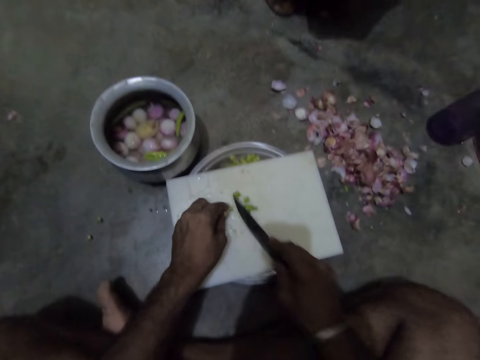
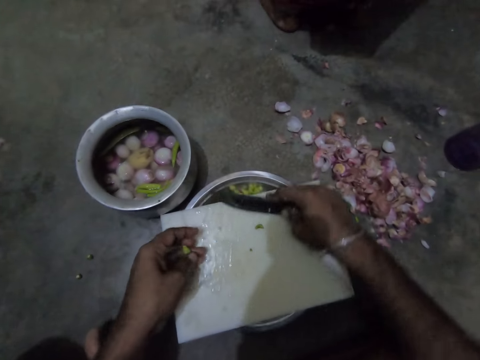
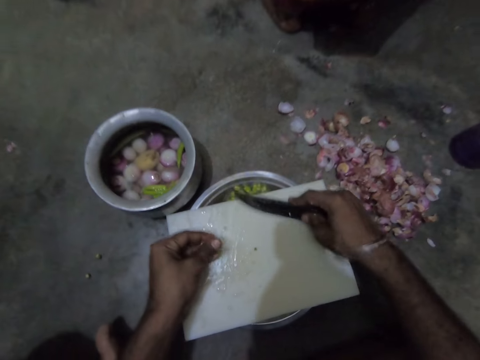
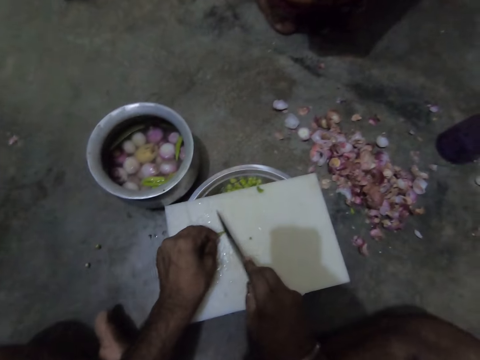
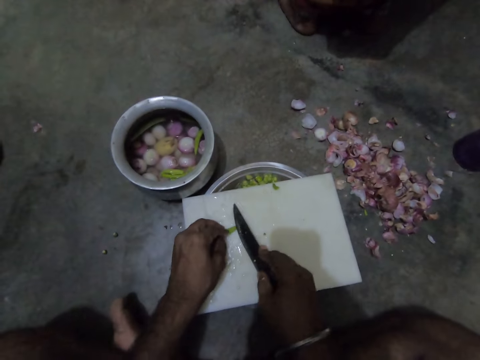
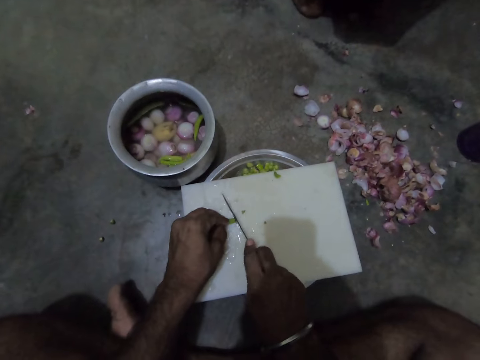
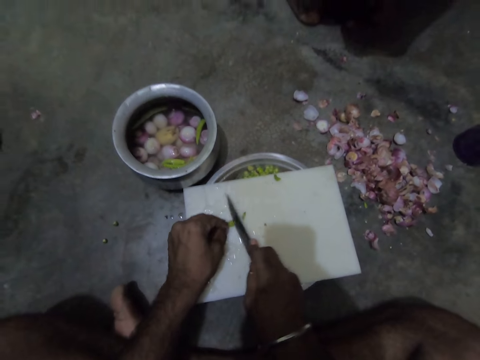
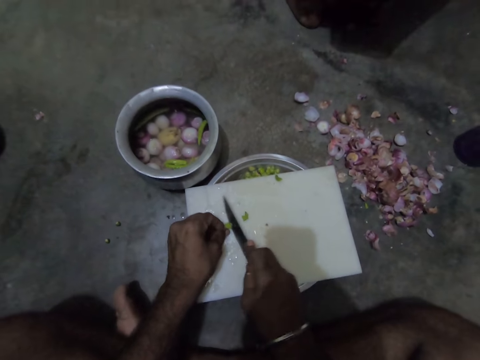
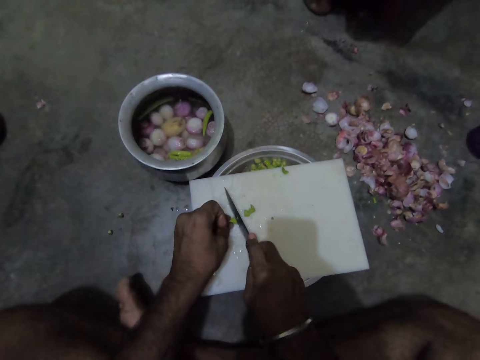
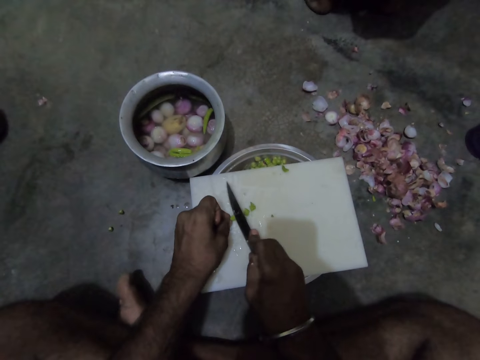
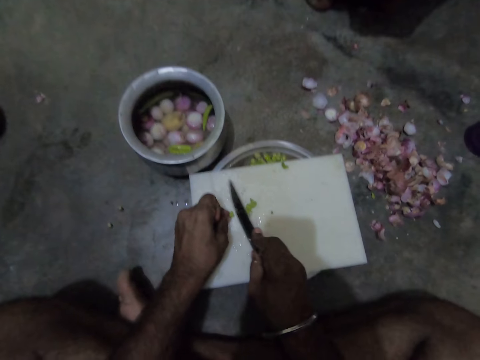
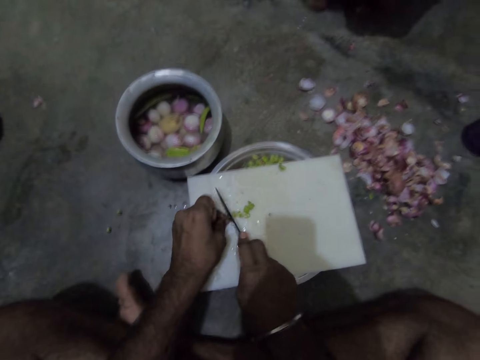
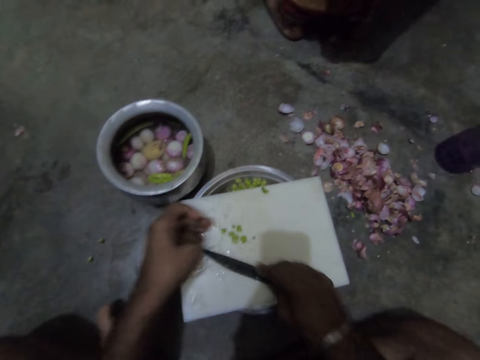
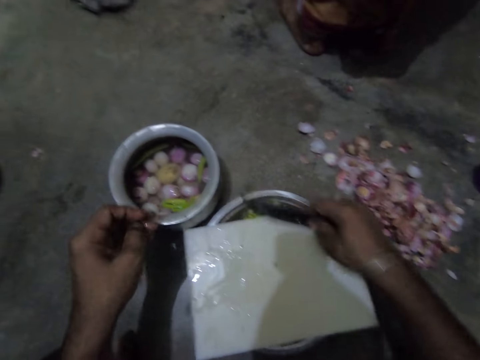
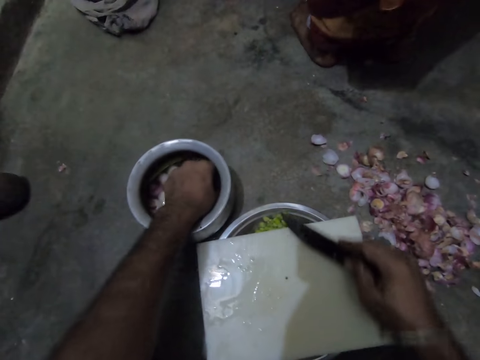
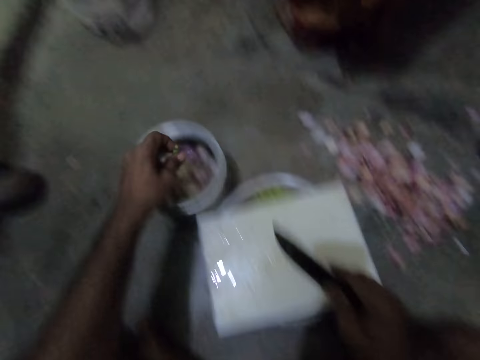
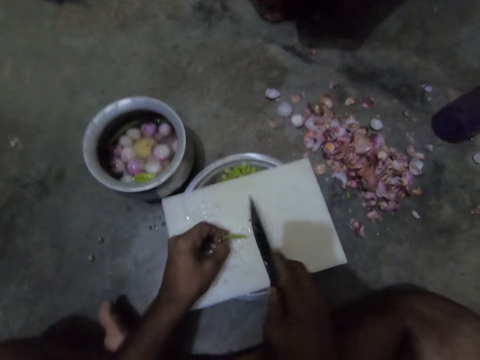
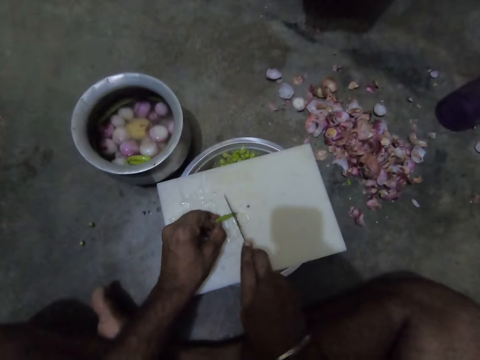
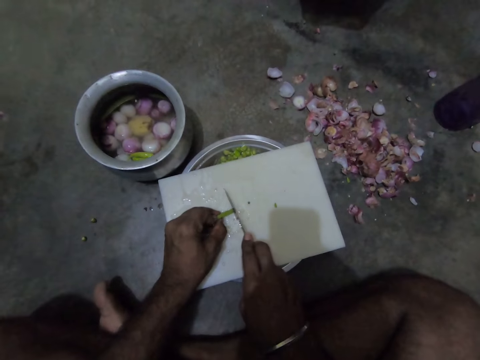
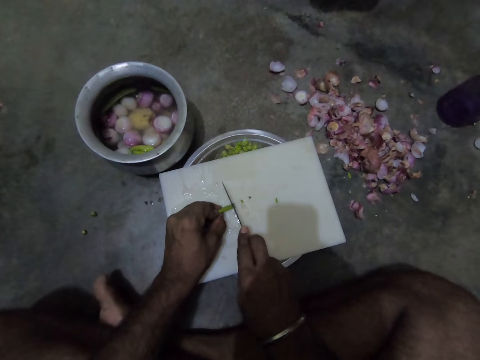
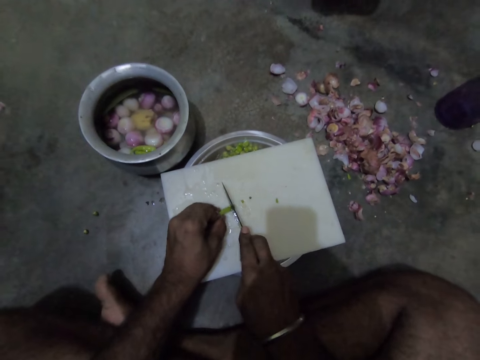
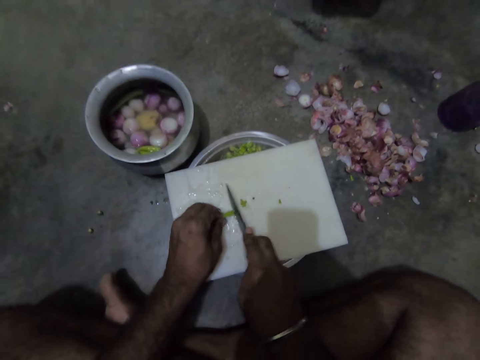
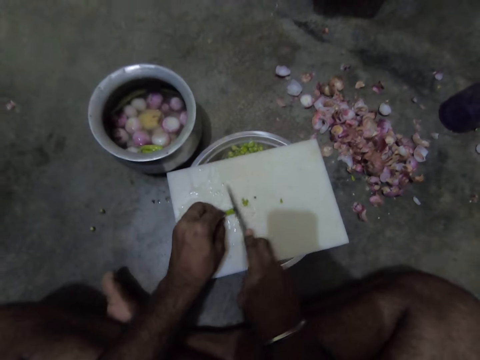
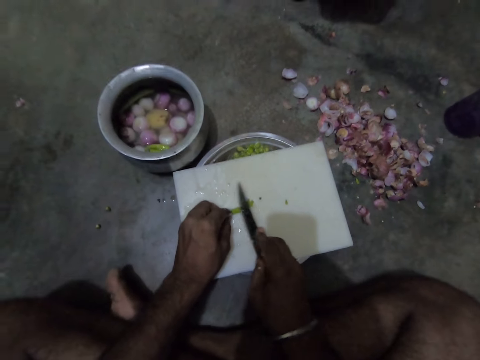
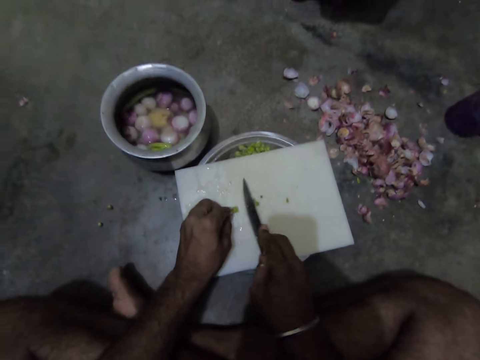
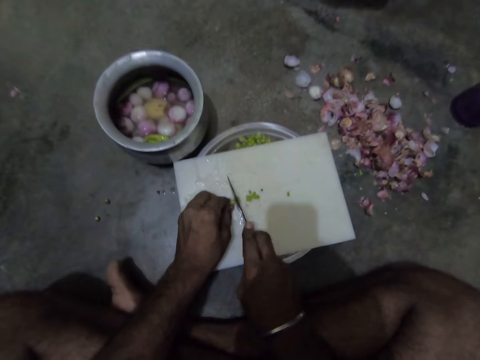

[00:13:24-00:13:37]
The camera wearer pushes the chopped pepper from the tray into the steel bowl with a knife. He chops the pepper on the tray with the knife in his right hand. He pushes the chopped pepper from the tray into the steel bowl with the knife. He picks pieces of pepper from the bowl of pepper with his left hand. He chops the pepper on the tray with the knife in his right hand.

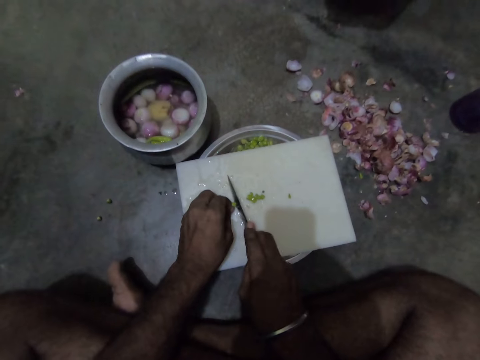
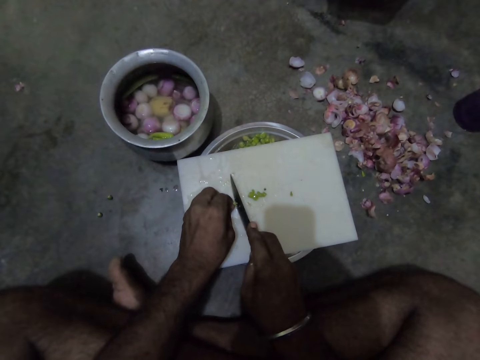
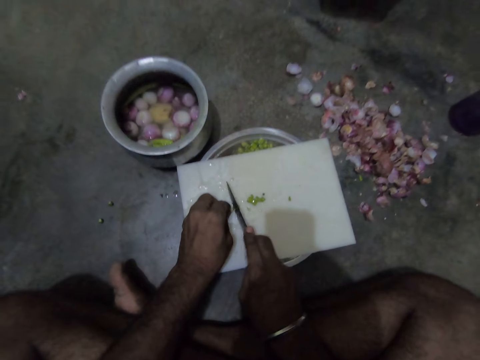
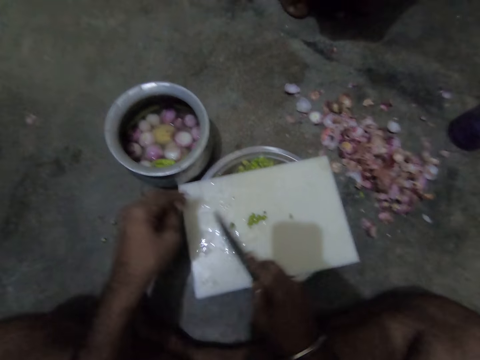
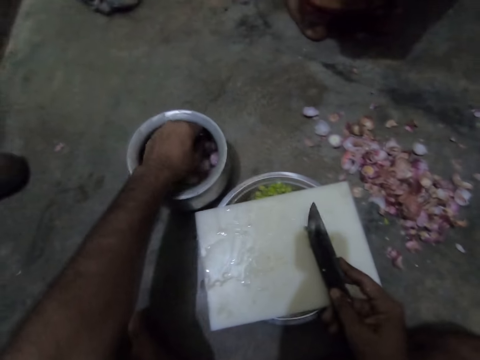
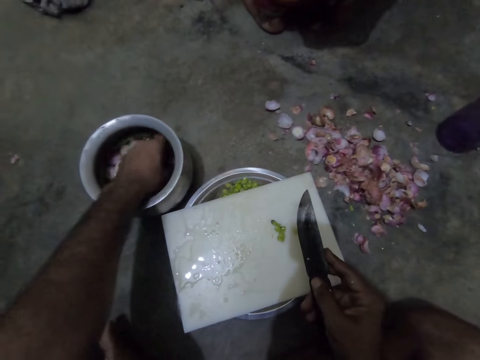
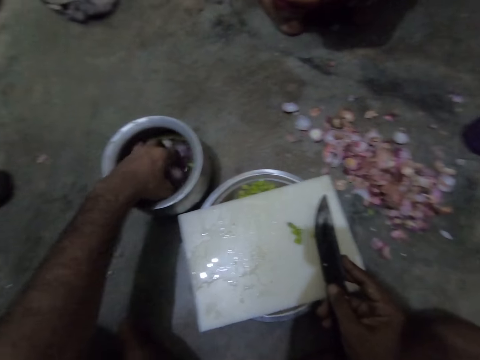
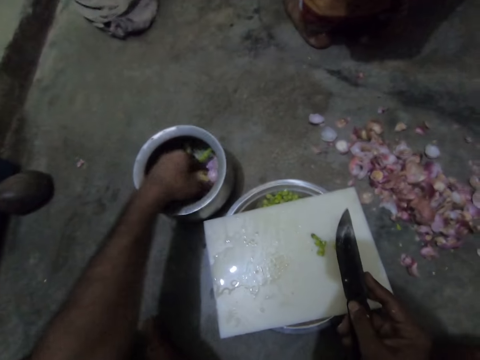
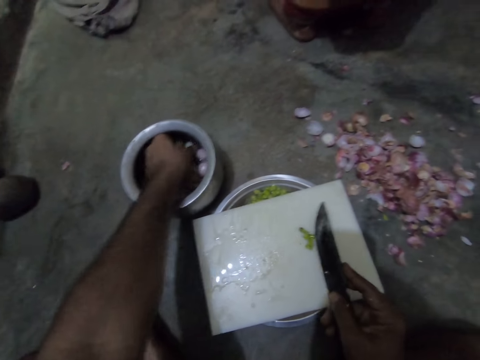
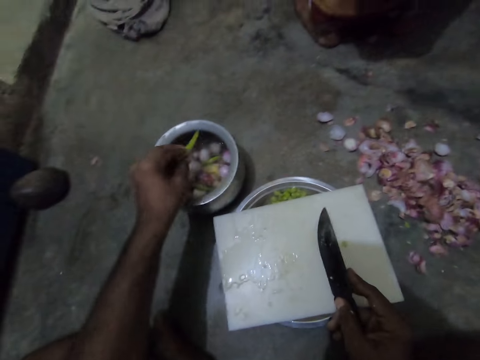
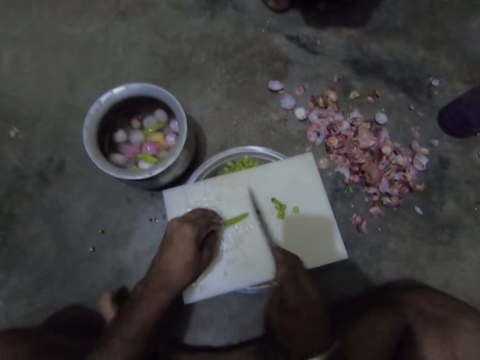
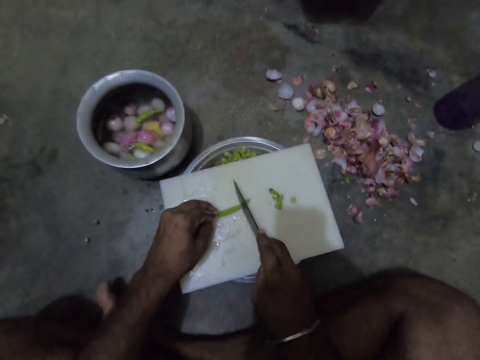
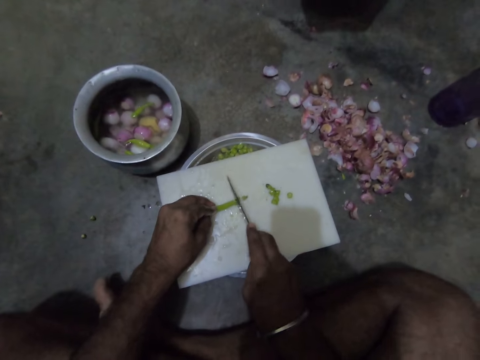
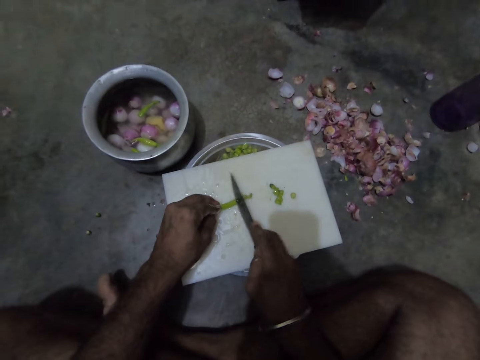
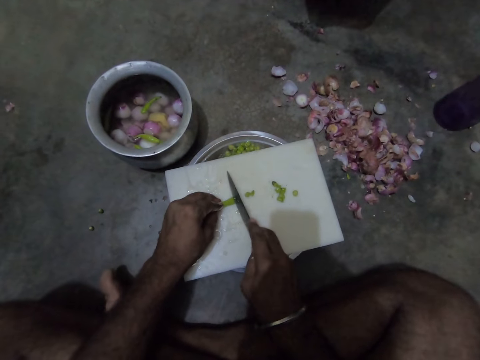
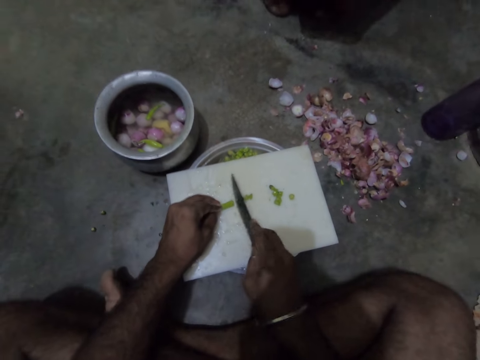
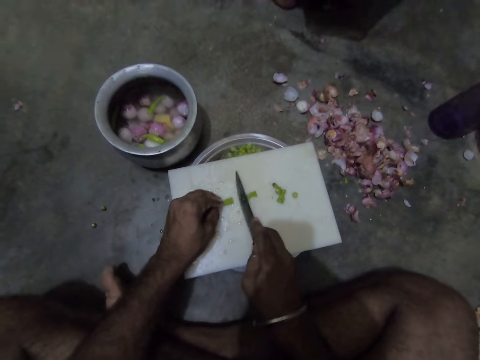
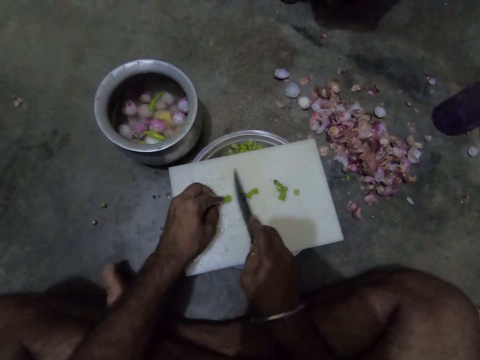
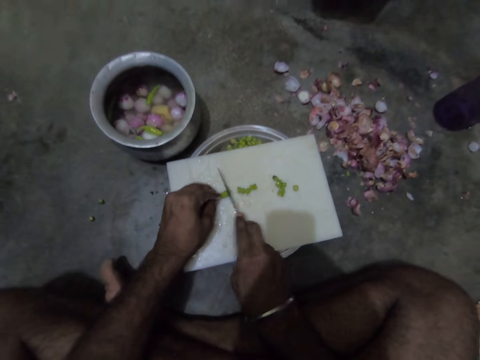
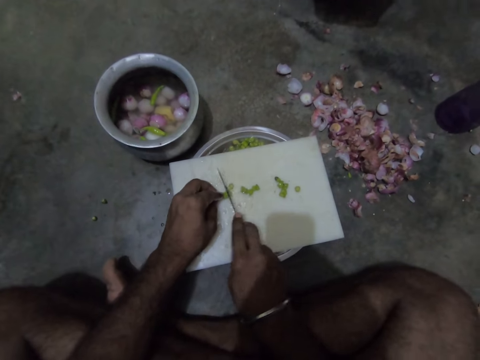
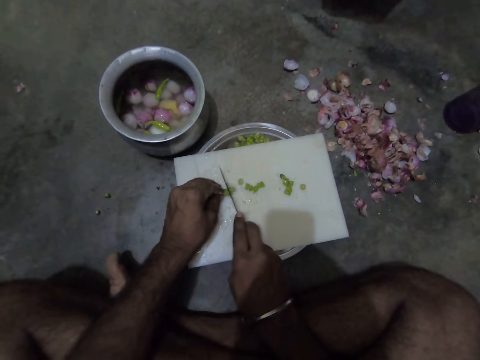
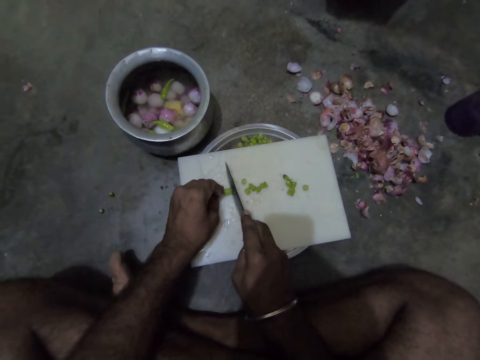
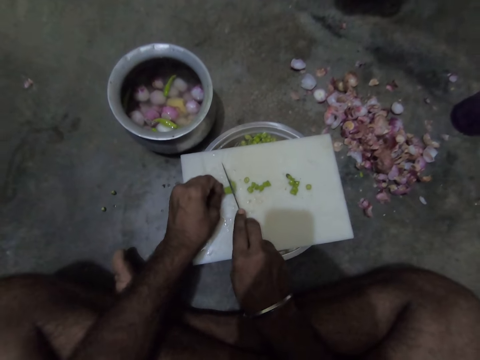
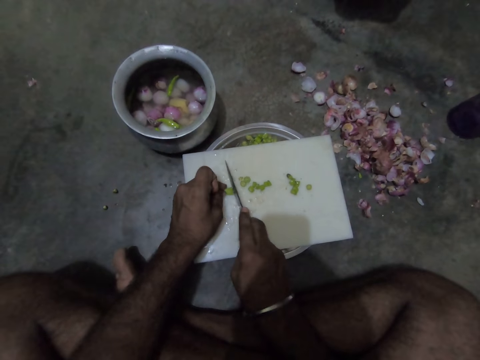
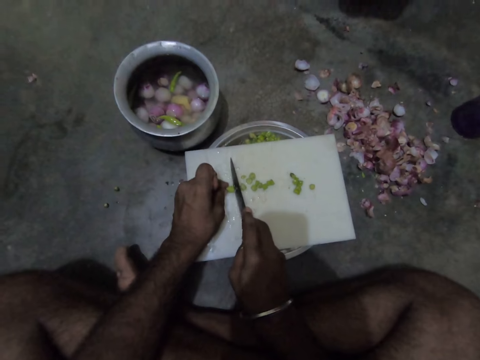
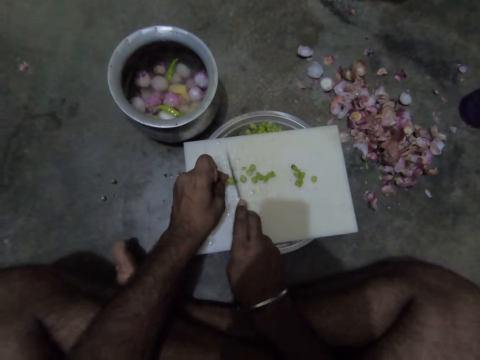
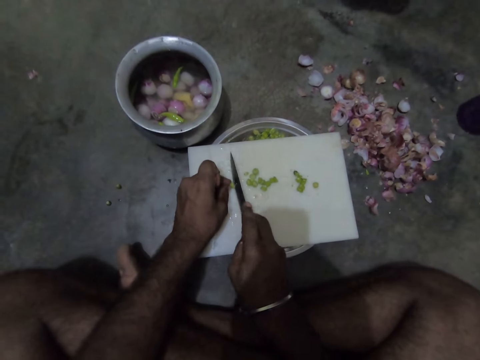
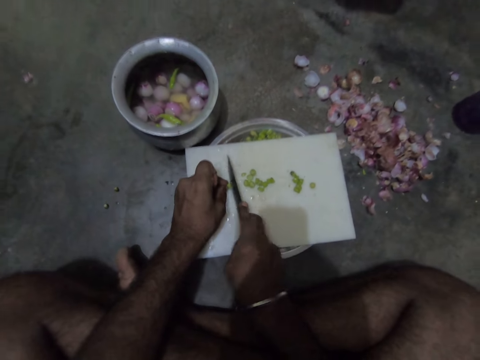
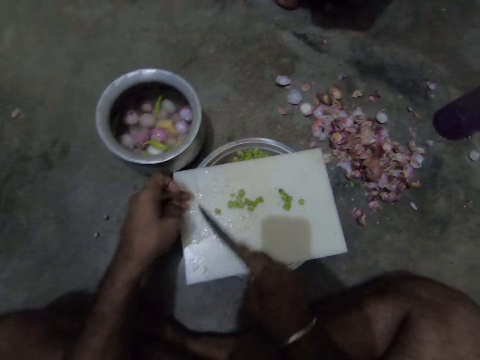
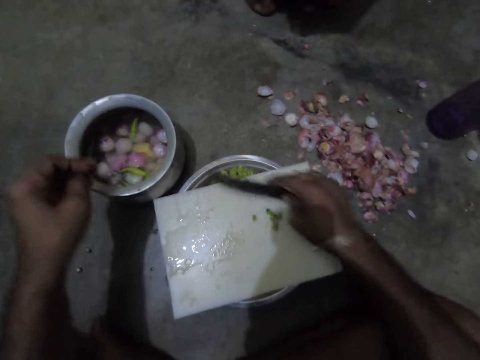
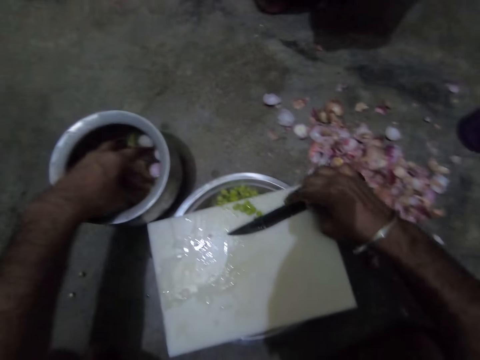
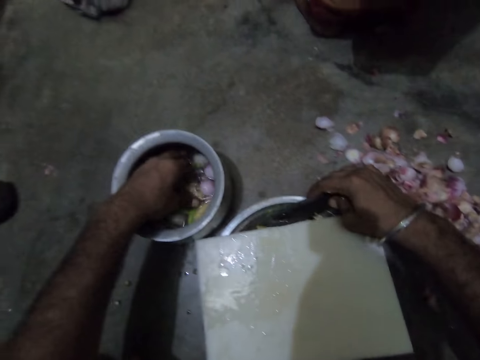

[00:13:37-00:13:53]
The camera wearer pushes the chopped pepper from the tray into the steel bowl with a knife. He picks pieces of pepper from the bowl of pepper with his left hand. He chops the pepper on the tray with the knife in his right hand. He pushes the chopped pepper from the tray into the steel bowl with the knife.
